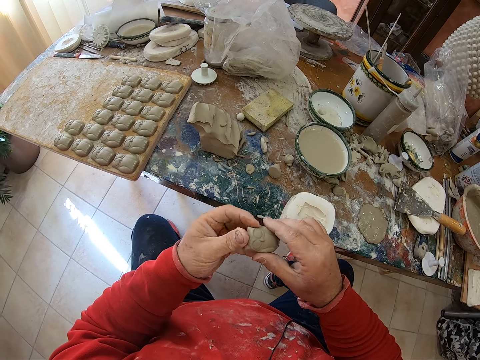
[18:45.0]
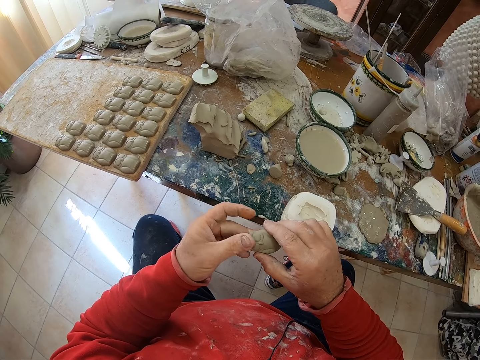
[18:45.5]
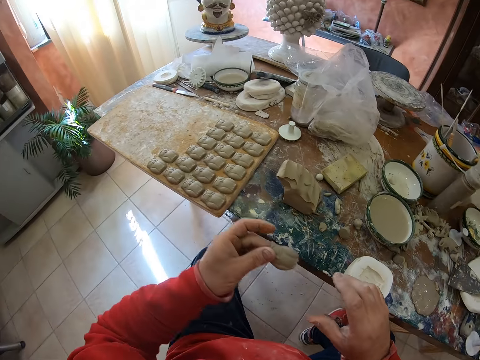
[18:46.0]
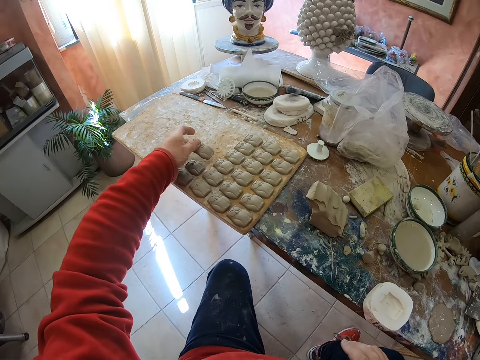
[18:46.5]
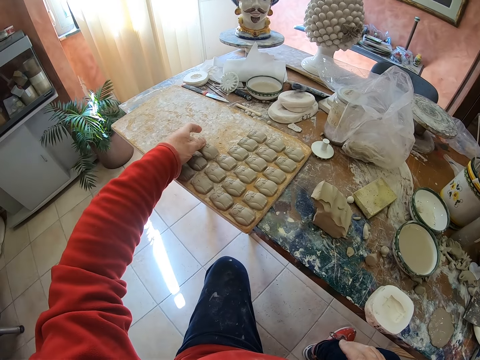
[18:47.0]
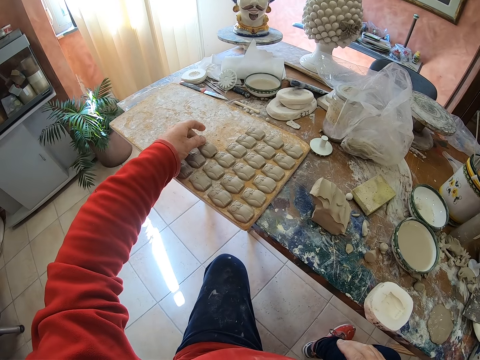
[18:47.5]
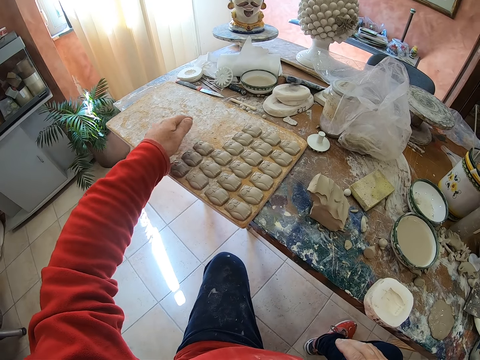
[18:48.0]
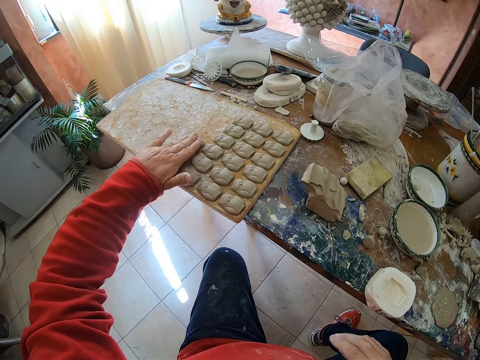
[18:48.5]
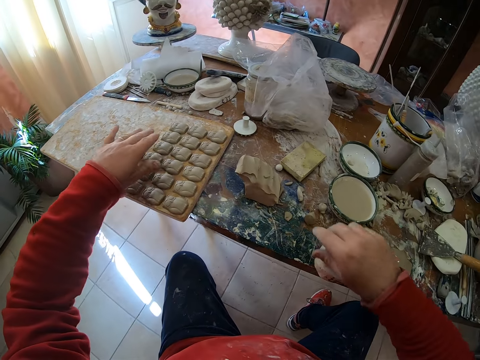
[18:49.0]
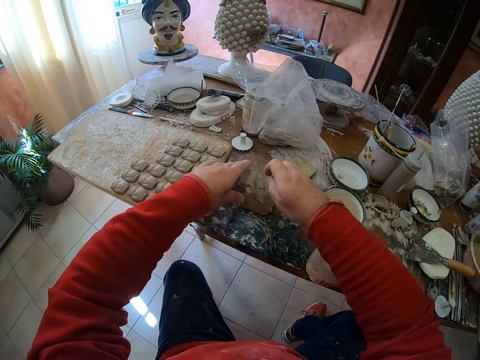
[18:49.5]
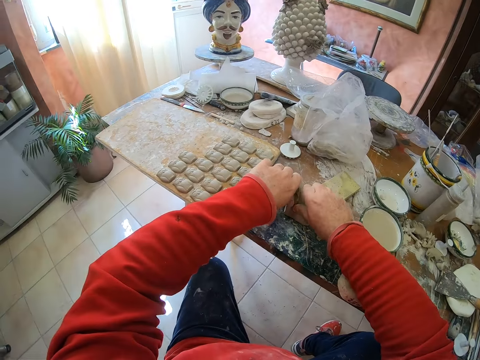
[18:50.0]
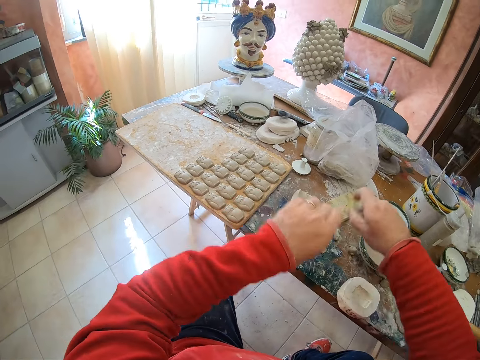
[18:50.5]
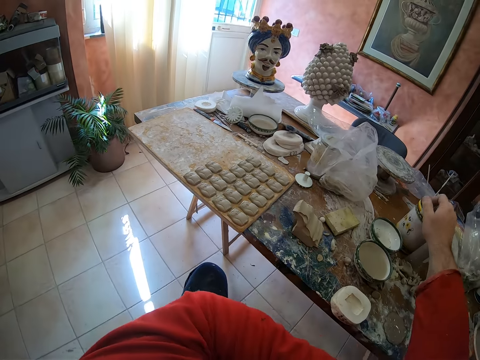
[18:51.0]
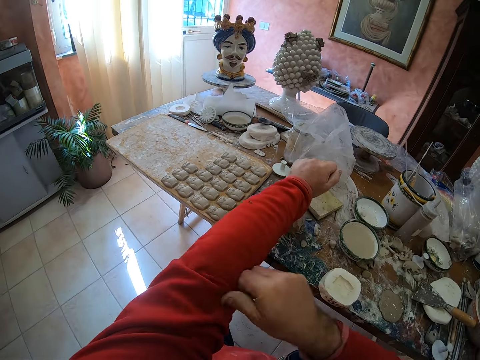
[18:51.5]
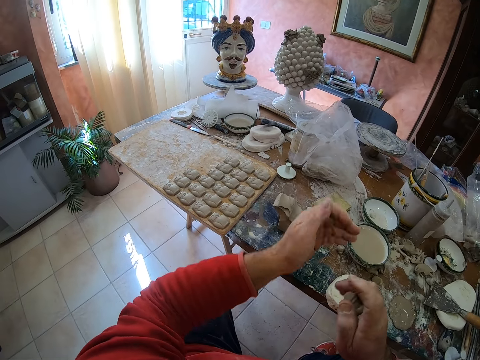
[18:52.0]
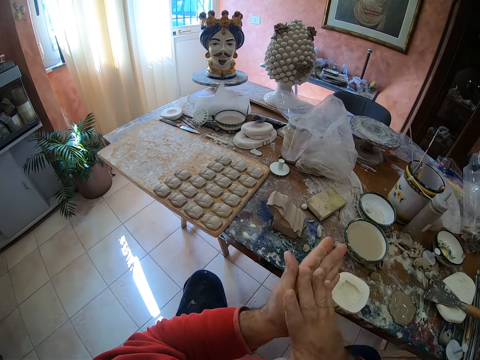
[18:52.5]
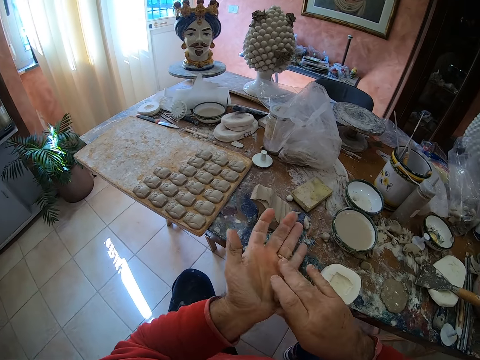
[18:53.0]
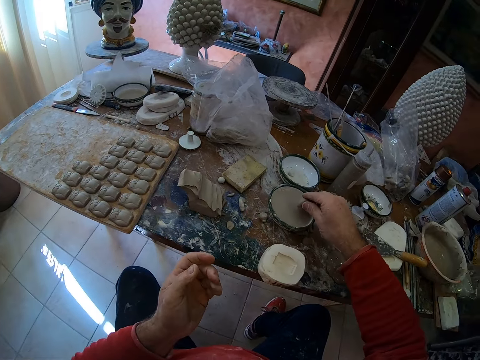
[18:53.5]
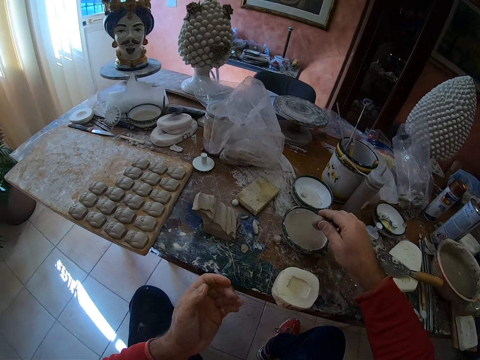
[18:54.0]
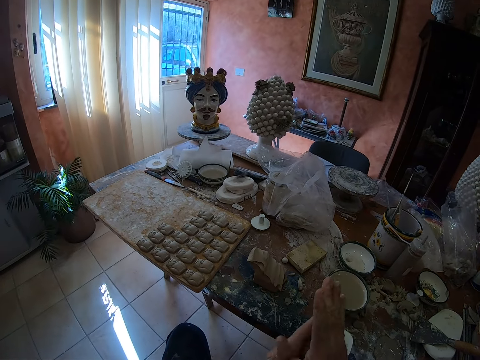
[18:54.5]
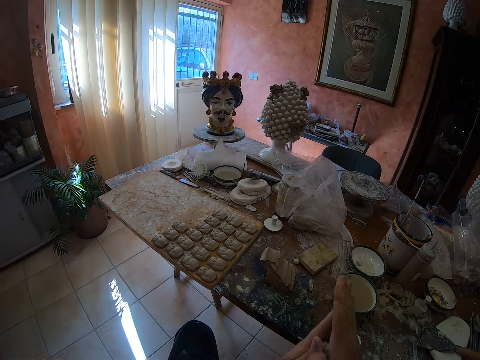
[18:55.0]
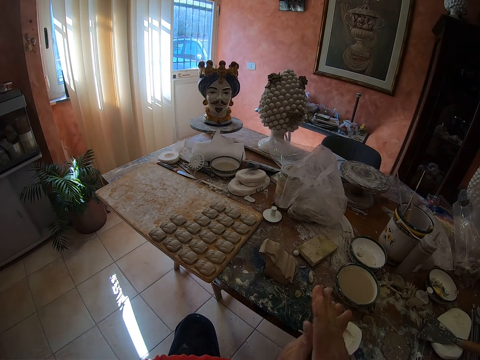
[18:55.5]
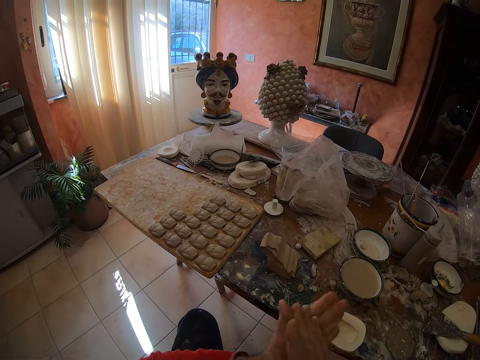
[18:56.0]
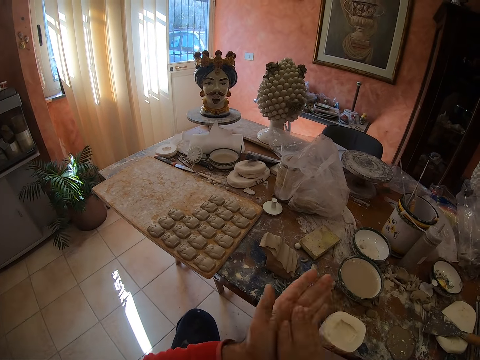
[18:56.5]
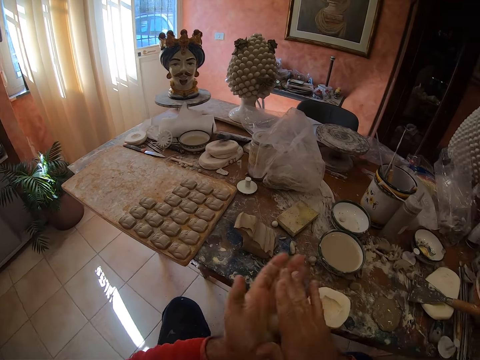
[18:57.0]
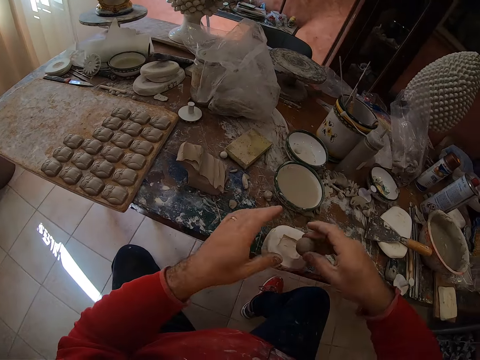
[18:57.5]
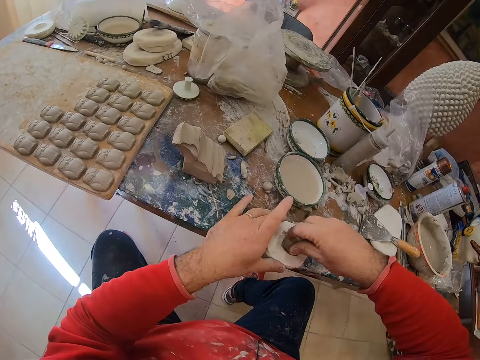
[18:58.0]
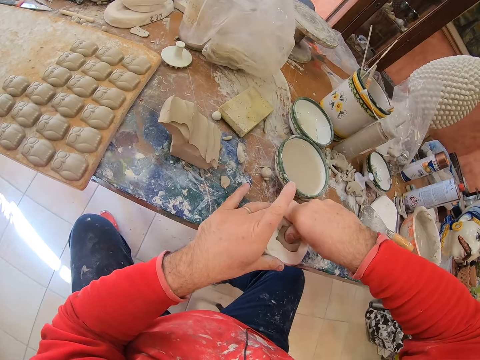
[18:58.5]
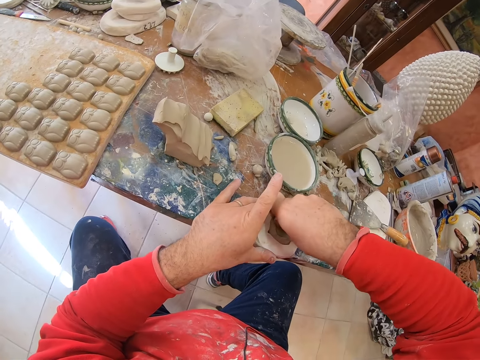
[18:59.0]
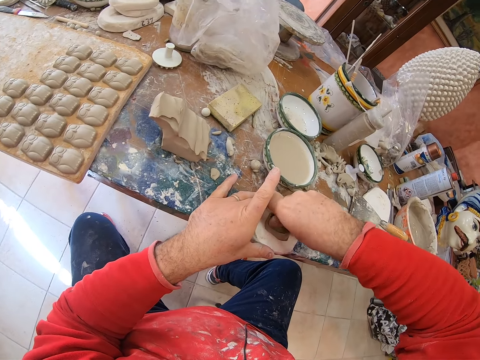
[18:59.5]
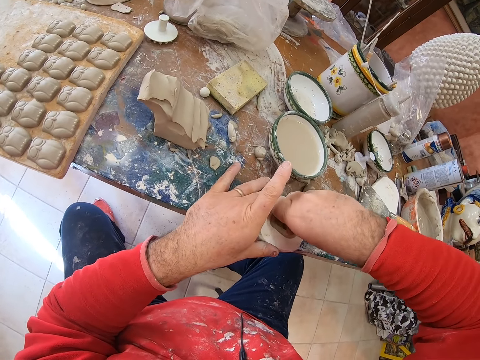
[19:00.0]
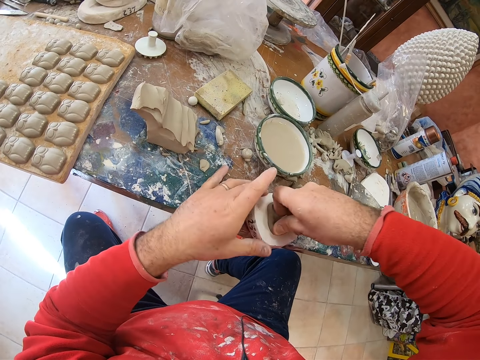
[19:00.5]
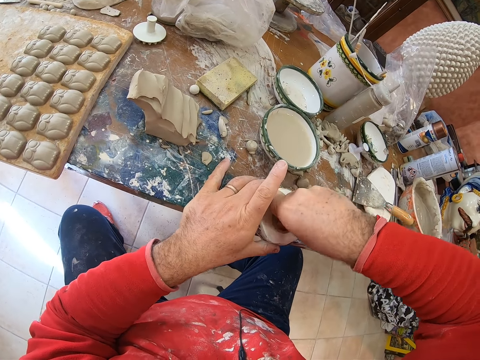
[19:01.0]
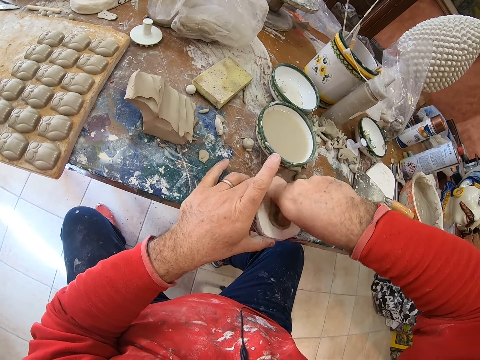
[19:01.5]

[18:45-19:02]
The camera wearer puts the clay owl mold on a wooden tray or board. He takes a pinch of clay mold or mud on the table. He cuts the mud on the table. He rolls his sweater sleeves. He rolls the clay mold in his hands. He dips the clay mold into water. He rolls the clay mold in his hands. He presses the clay mold into a mold shaper.

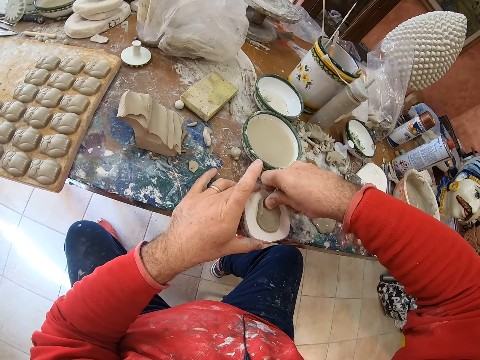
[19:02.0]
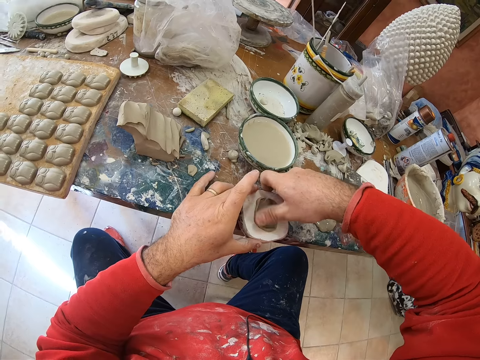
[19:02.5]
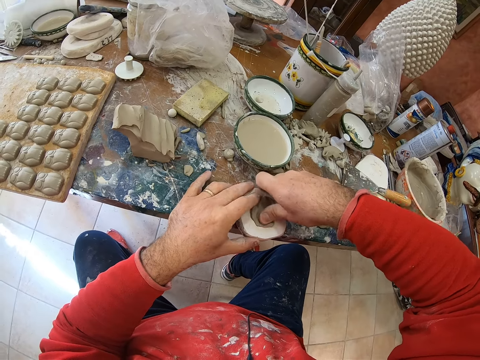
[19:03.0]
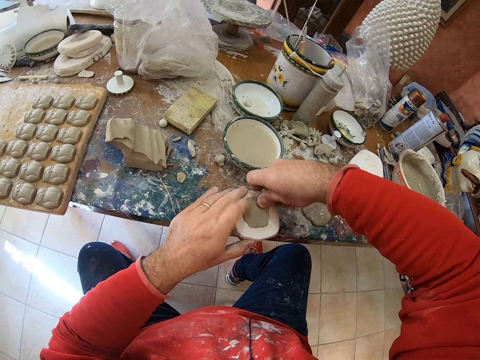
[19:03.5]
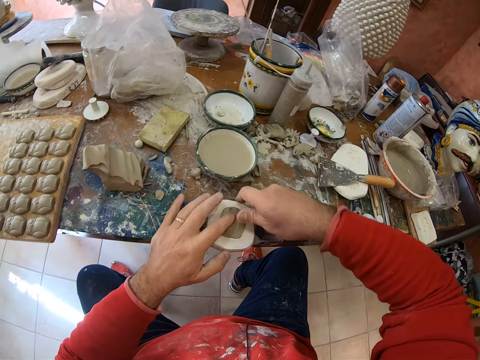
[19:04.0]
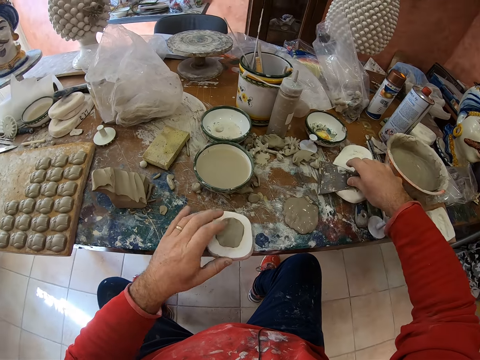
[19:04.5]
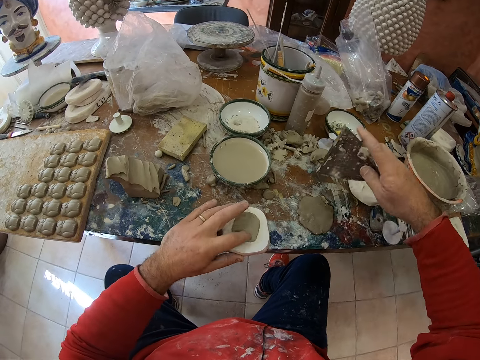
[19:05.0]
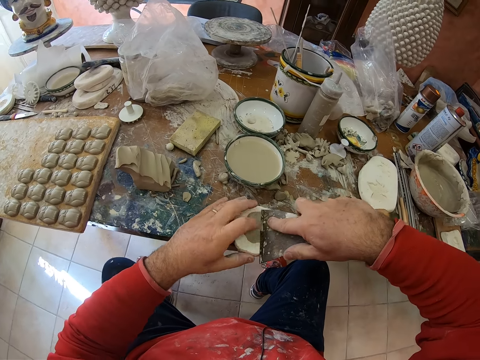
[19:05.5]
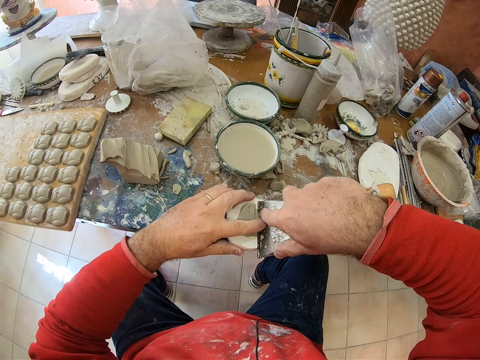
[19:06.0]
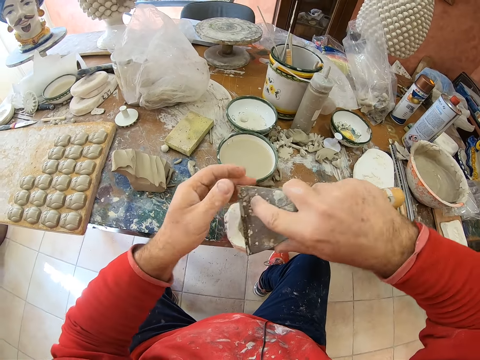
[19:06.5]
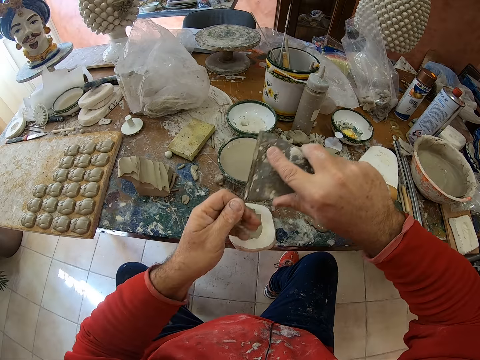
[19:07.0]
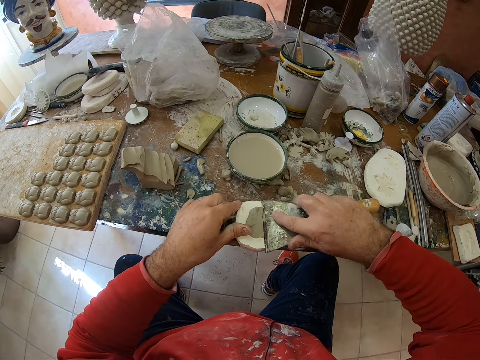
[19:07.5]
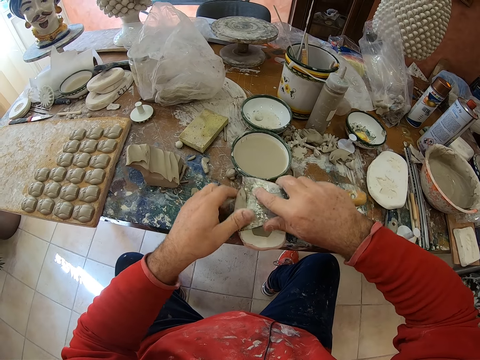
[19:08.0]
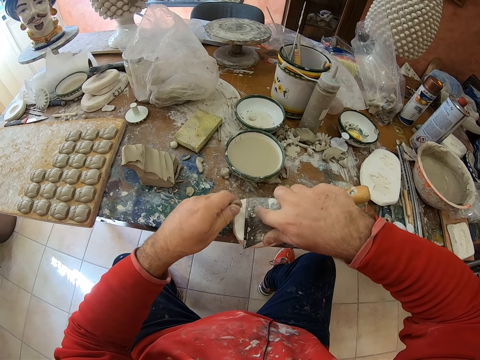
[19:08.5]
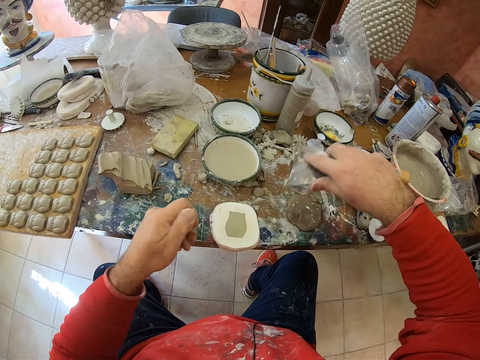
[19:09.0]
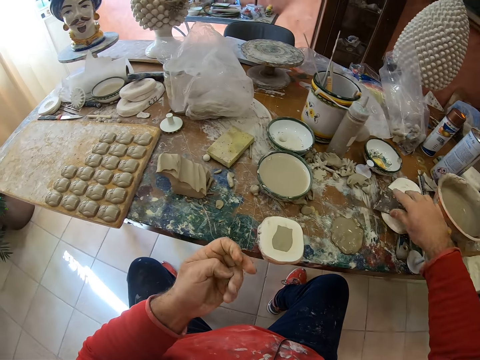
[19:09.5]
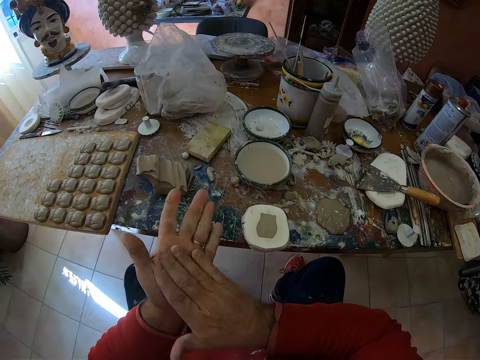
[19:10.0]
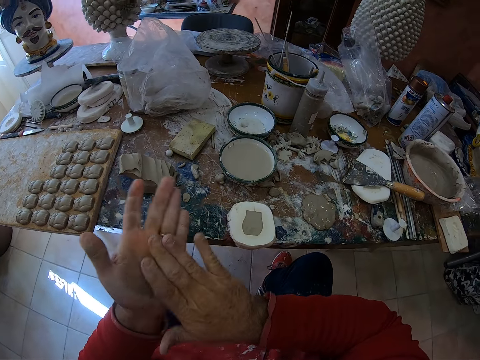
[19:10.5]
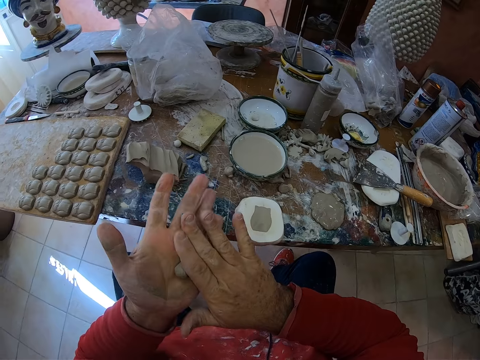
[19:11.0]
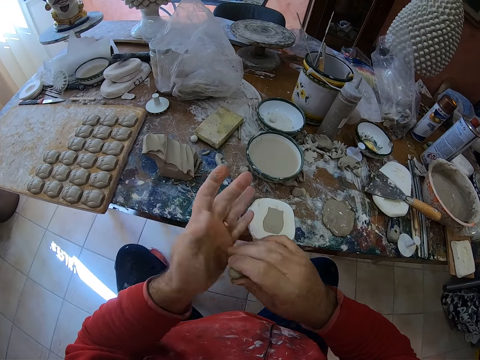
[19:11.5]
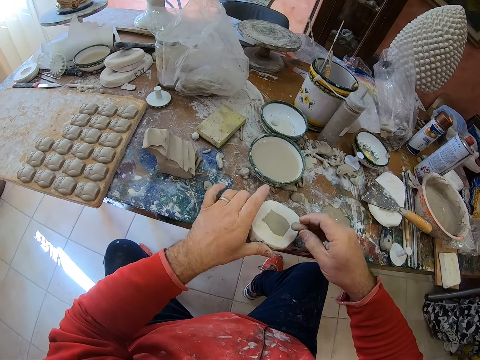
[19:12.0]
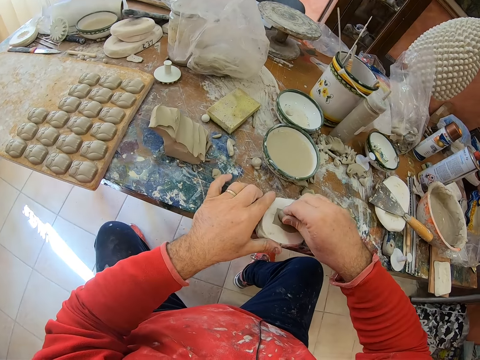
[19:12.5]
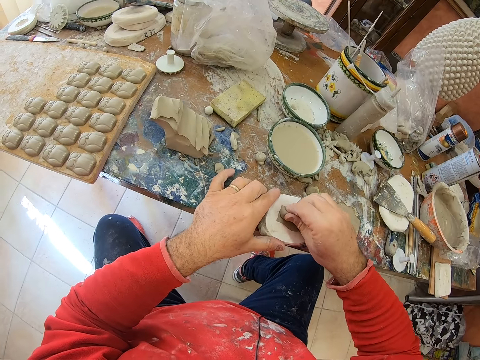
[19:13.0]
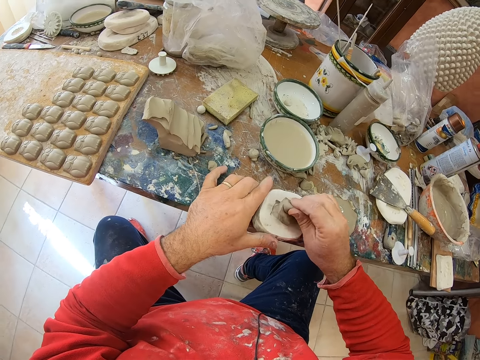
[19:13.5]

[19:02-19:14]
The camera wearer picks up the scraper on the table. He scrapes off excess clay from the mold shaper or molding shaper tool with the scraper. He drops the scraper on the table. He picks up the scraper. He rolls the clay mold or cut mud in his hands. He scoops the molding from the molding shaper tool with the mud. He presses the clay mold into the mold shaper.
